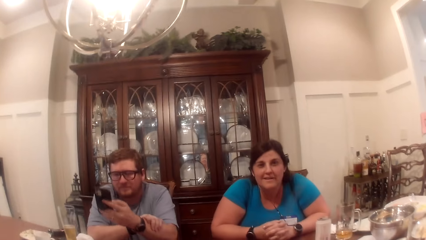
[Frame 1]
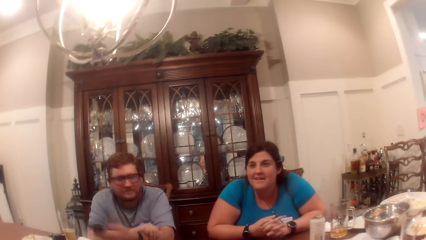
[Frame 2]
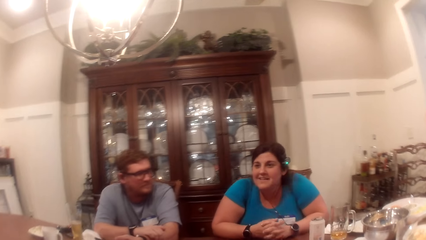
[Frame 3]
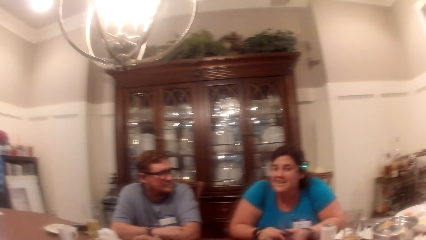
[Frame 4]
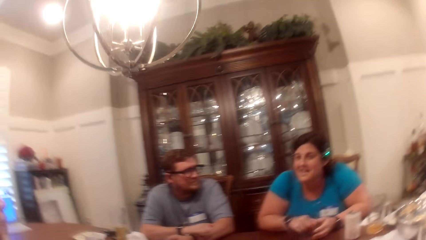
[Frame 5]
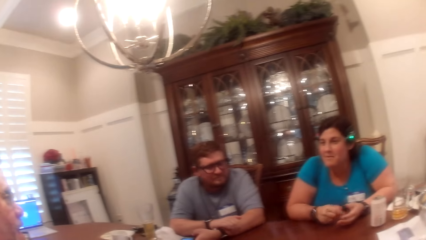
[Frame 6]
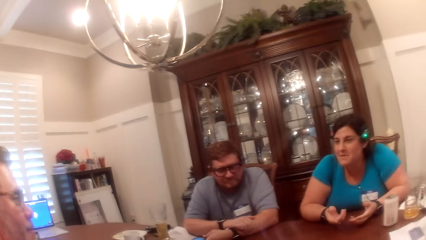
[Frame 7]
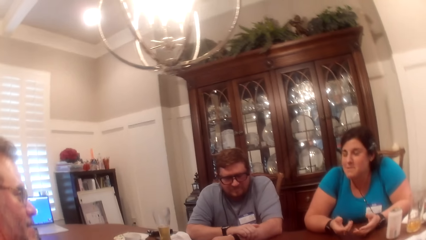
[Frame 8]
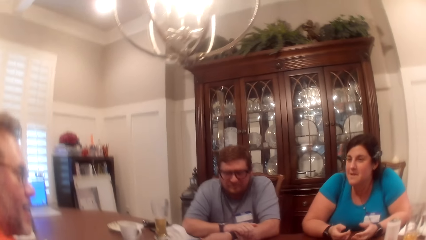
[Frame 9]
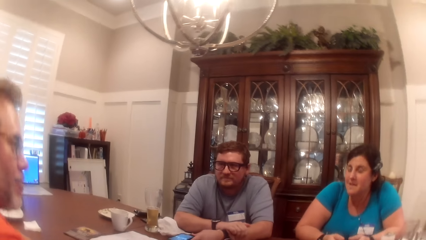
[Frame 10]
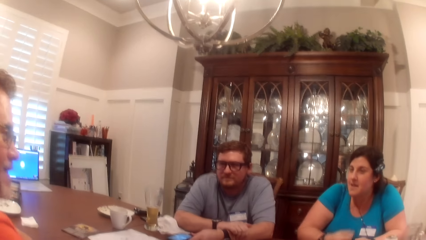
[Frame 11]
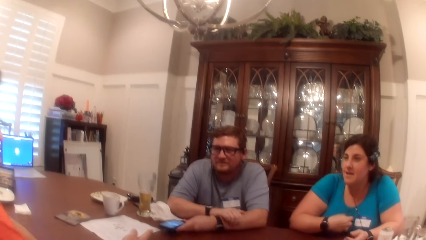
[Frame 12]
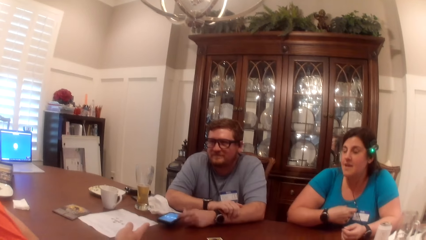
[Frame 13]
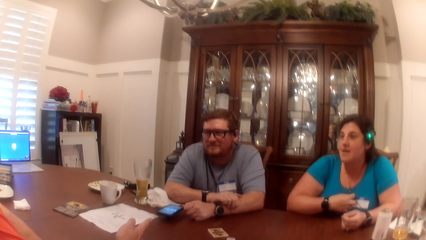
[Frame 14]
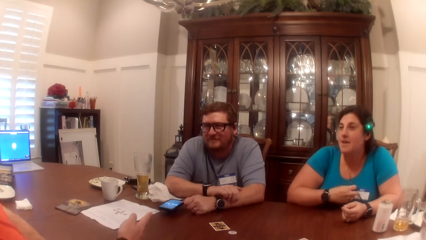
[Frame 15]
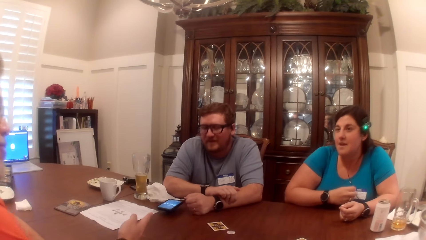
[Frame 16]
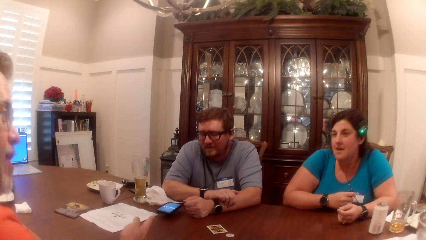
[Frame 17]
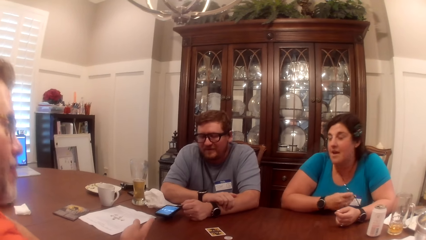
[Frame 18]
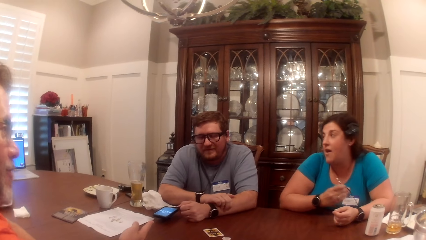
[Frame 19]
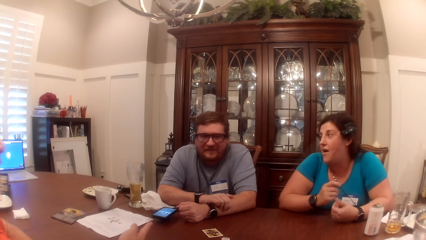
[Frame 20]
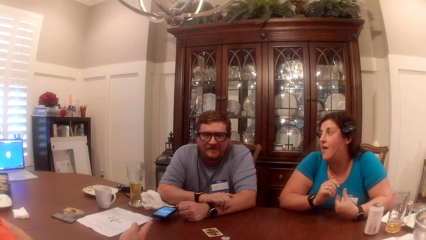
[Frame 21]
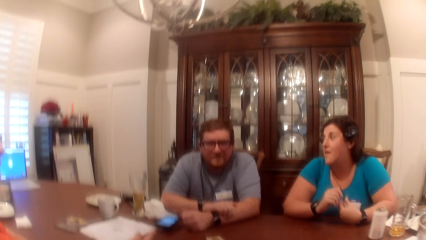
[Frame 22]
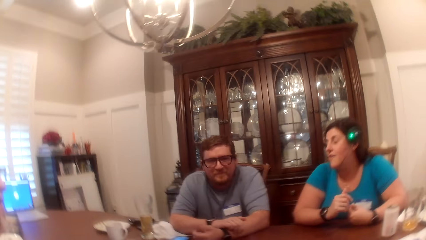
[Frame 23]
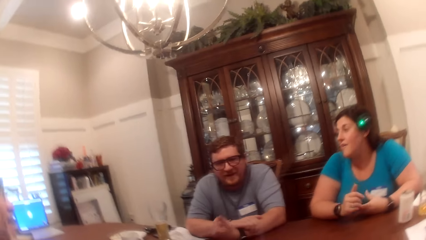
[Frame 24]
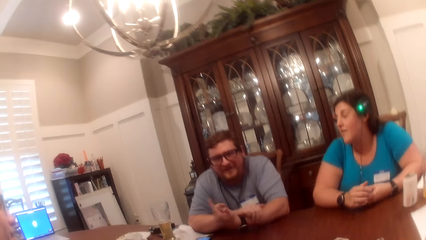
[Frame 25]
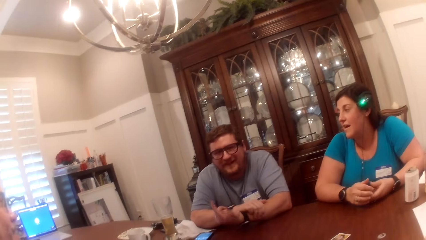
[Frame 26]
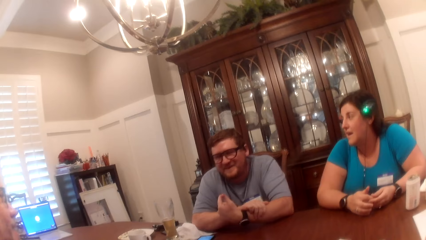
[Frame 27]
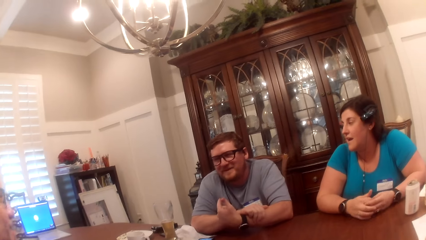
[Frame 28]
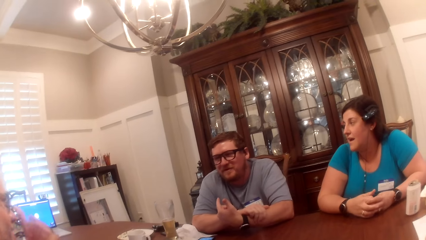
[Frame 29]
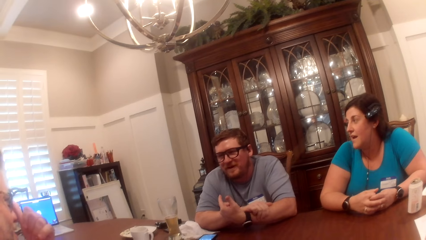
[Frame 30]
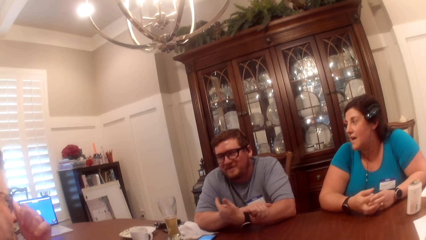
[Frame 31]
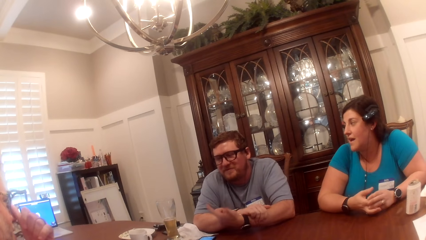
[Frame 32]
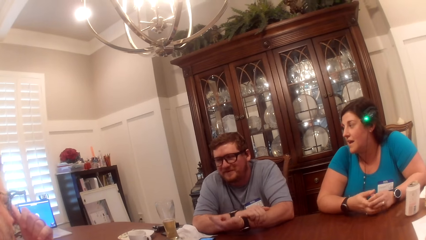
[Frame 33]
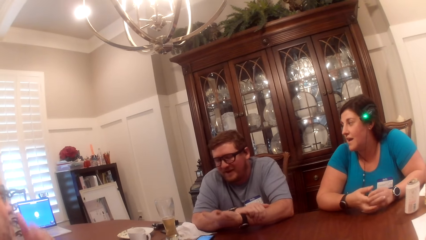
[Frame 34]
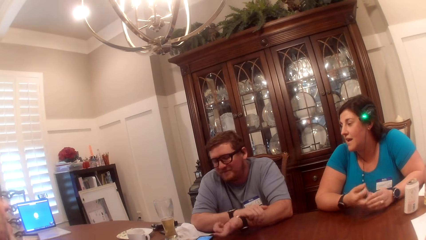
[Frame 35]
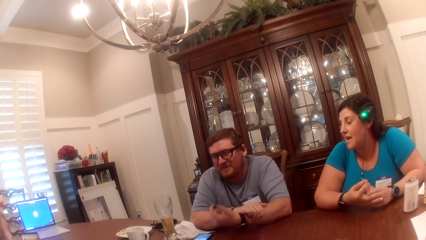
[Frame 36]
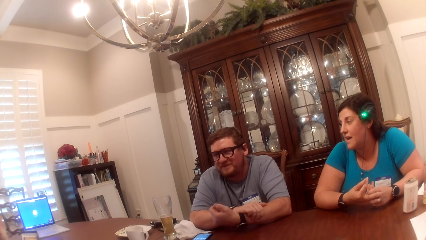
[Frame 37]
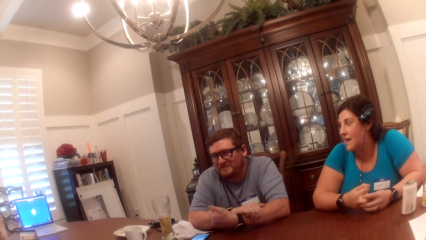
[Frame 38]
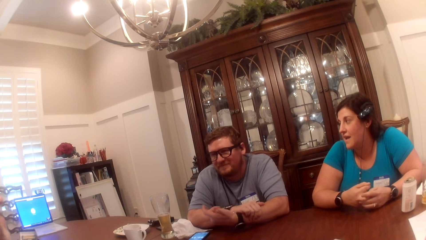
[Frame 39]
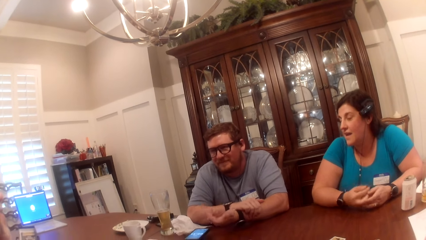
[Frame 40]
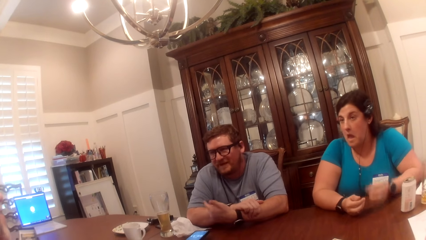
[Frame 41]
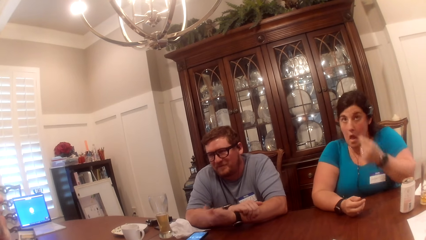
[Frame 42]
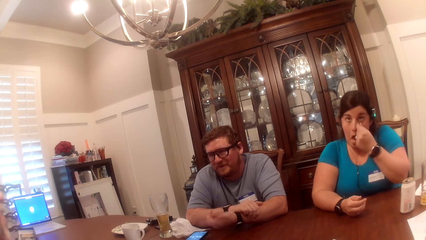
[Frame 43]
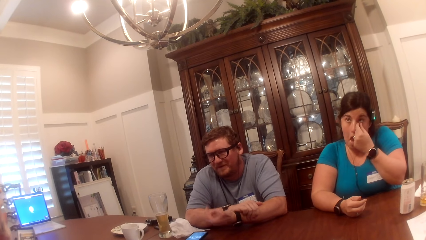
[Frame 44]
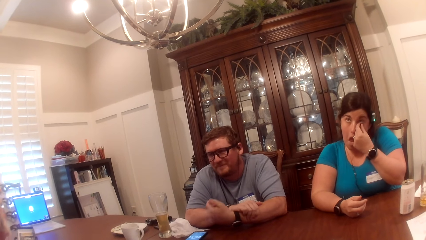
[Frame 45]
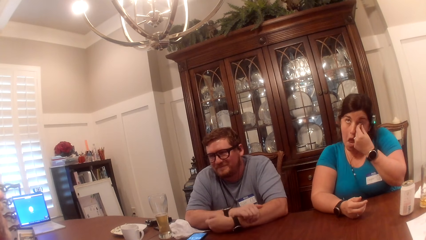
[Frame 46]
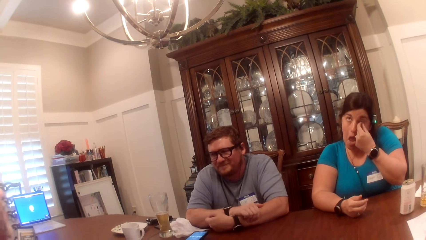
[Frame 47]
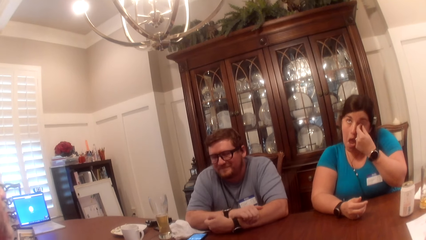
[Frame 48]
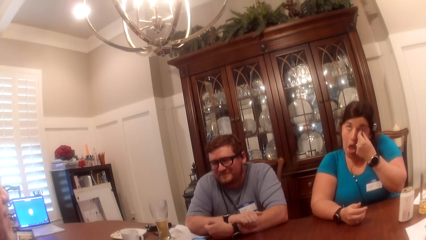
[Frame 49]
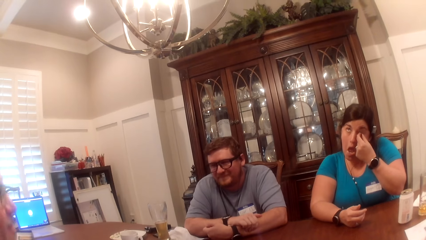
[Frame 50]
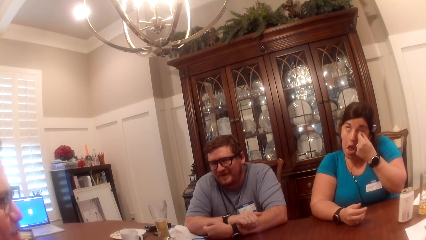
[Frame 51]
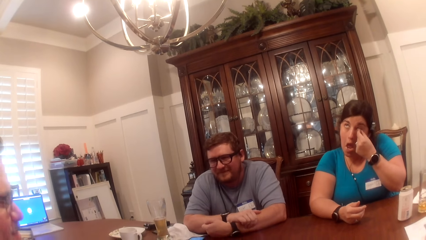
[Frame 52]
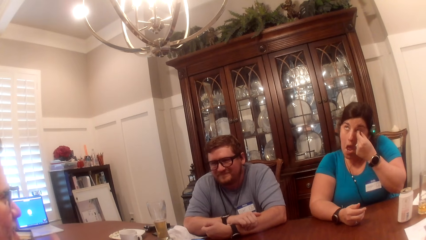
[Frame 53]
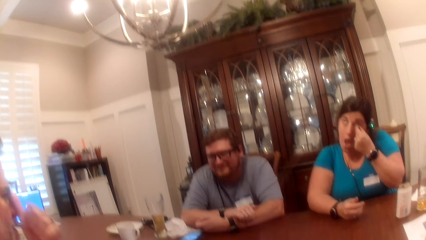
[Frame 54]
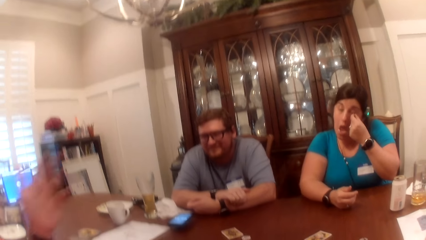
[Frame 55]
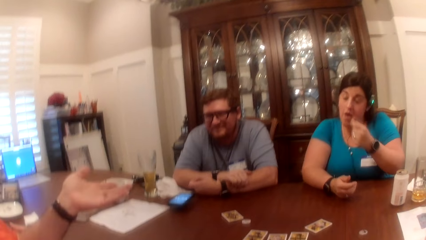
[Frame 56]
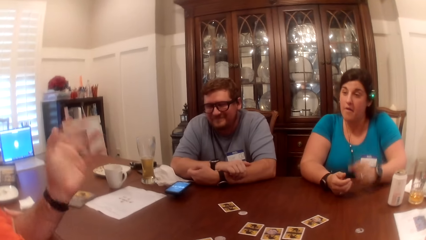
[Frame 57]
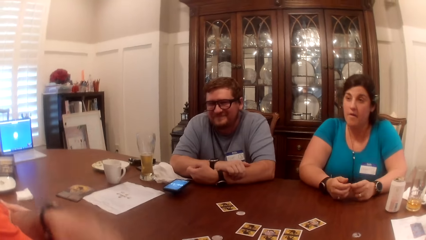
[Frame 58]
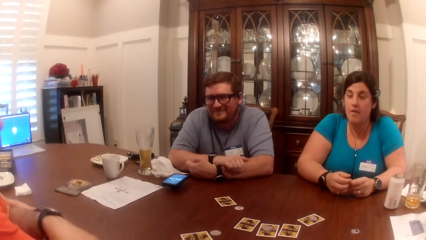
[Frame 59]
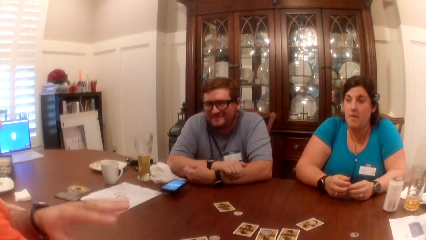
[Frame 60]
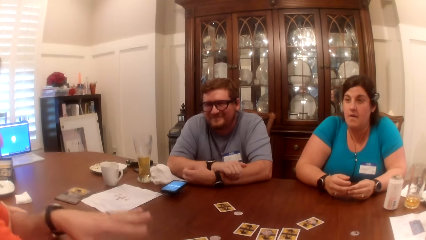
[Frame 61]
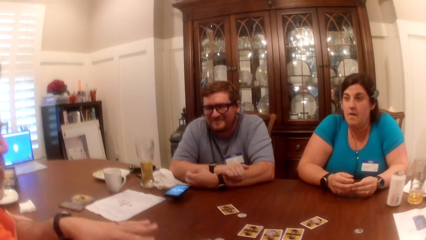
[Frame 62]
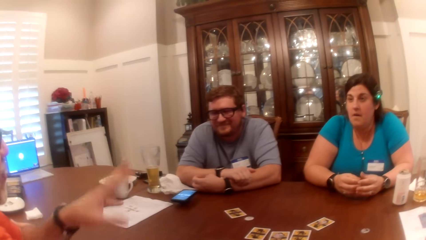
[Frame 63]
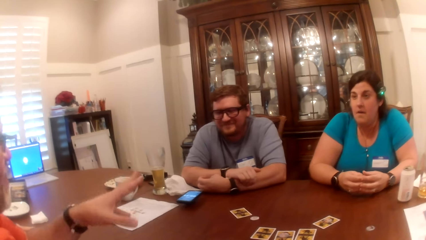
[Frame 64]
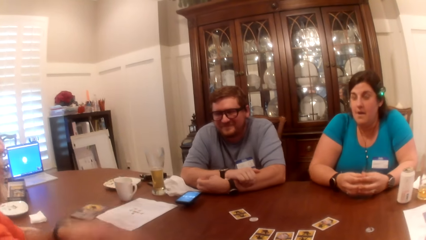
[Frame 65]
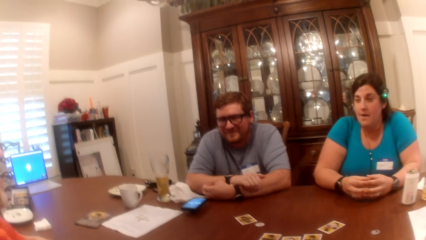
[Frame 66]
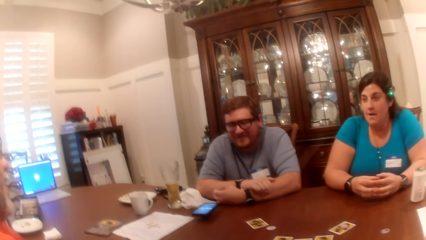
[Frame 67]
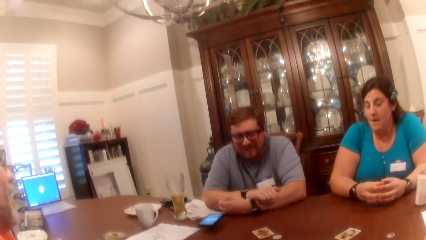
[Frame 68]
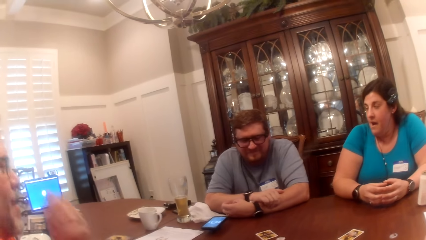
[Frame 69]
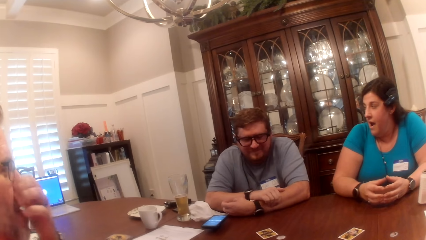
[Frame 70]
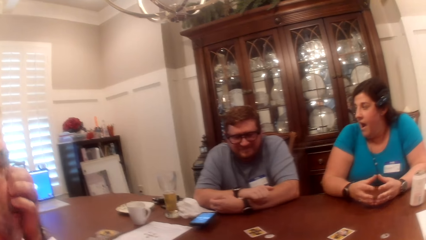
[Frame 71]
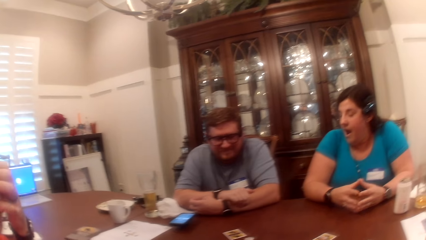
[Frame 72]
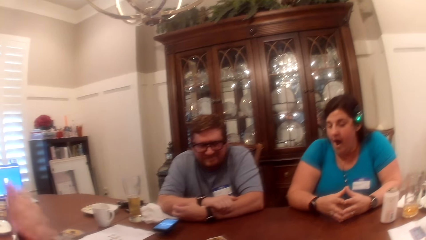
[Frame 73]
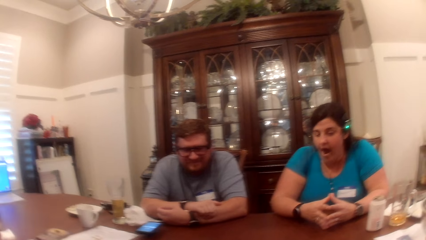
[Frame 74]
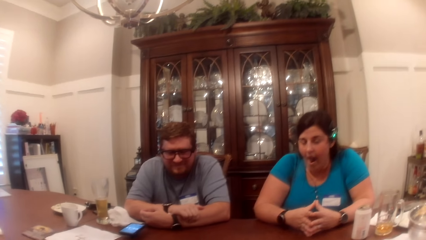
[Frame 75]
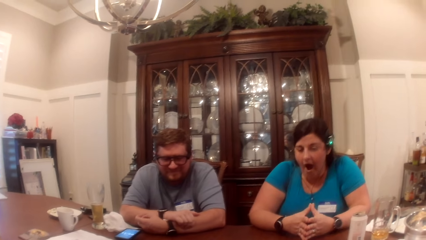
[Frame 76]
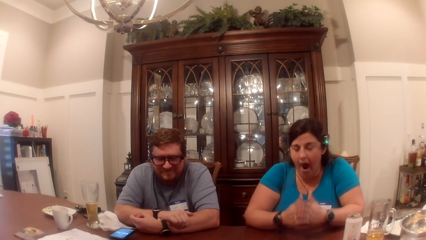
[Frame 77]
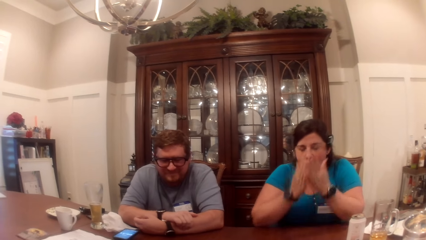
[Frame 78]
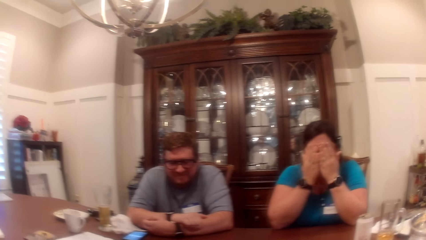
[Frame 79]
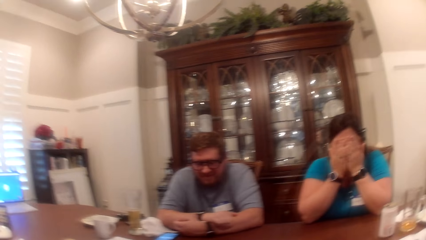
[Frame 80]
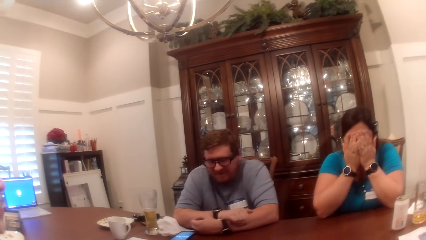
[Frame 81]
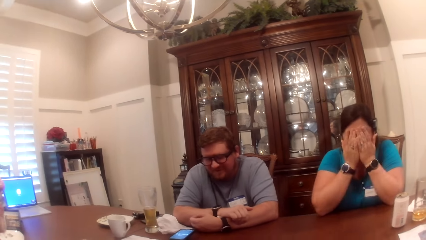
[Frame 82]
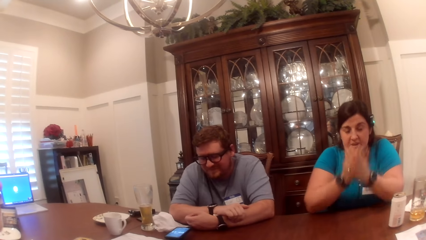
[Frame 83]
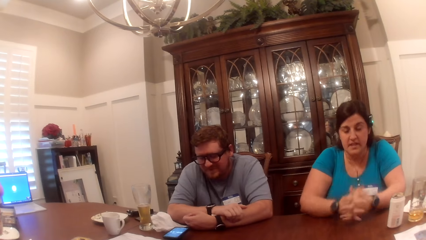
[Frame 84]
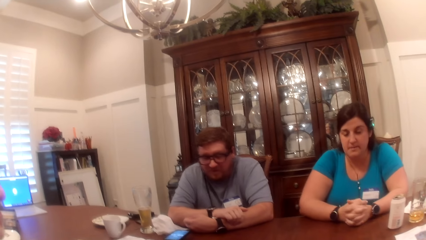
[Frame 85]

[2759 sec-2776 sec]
The camera wearer converses with a woman and a man. Another man drops the phone on the table with his right hand. The woman pulls a camera wire on her body with her right hand. The woman scratches her eyelid with her left hand fingers. The first man scratches his nose with his left hand. The woman opens her mouth. The woman covers her face with both hands.
